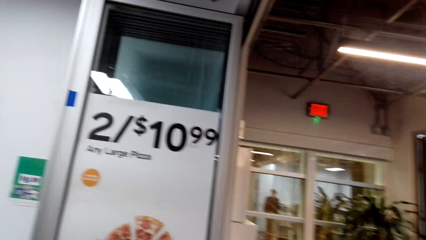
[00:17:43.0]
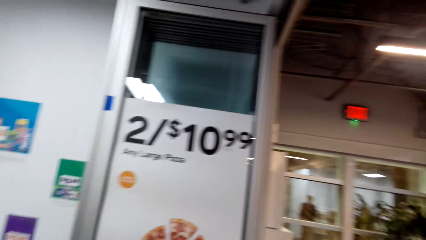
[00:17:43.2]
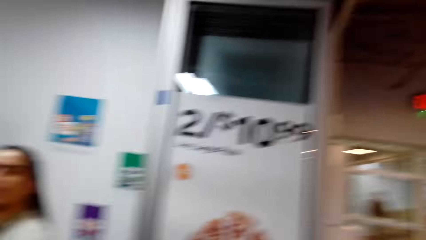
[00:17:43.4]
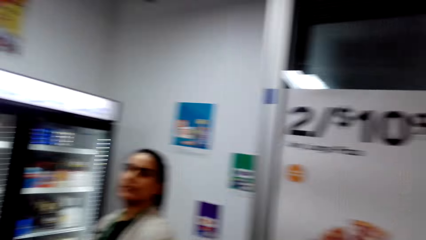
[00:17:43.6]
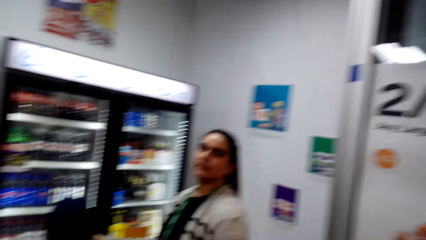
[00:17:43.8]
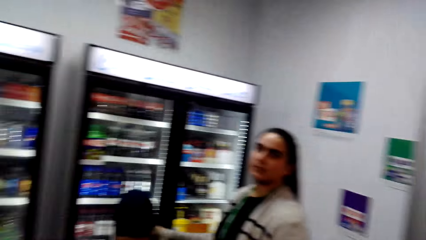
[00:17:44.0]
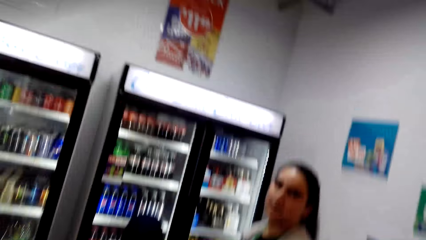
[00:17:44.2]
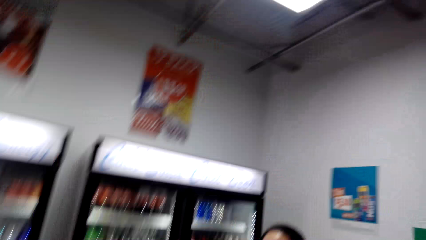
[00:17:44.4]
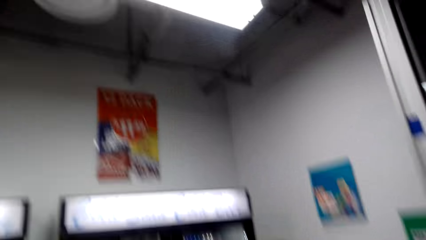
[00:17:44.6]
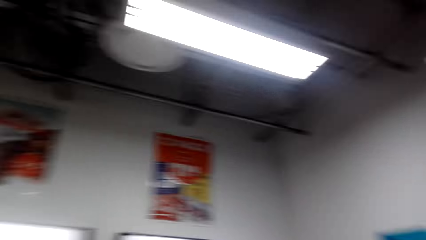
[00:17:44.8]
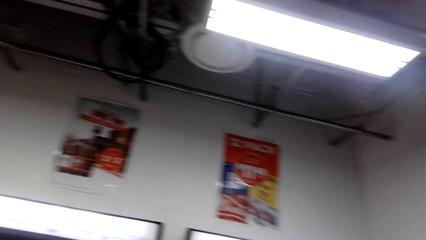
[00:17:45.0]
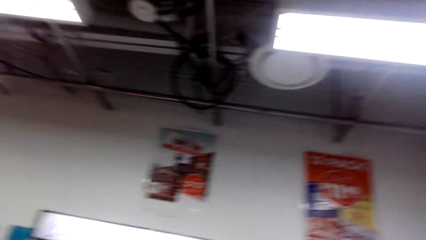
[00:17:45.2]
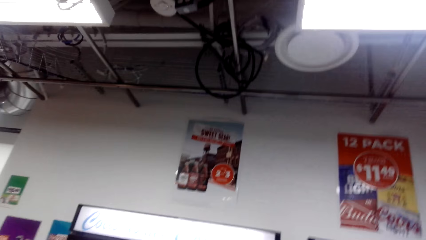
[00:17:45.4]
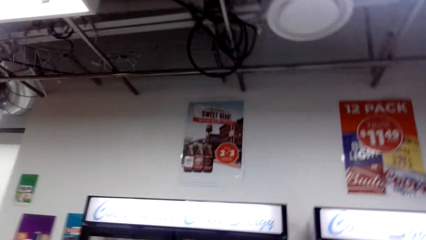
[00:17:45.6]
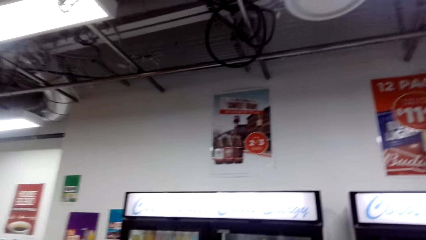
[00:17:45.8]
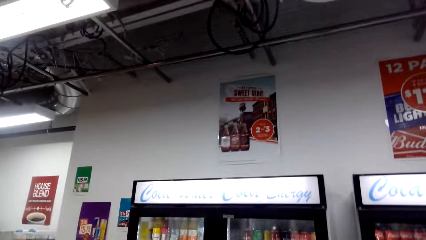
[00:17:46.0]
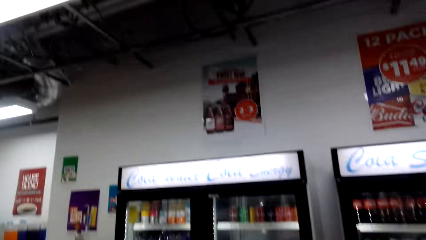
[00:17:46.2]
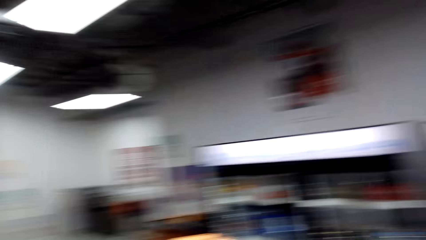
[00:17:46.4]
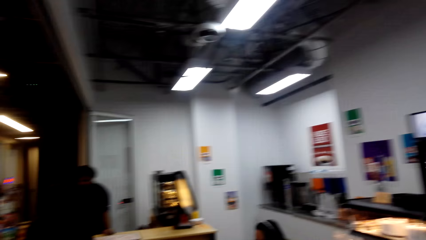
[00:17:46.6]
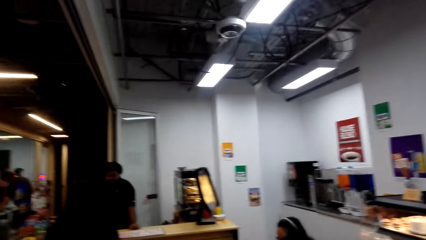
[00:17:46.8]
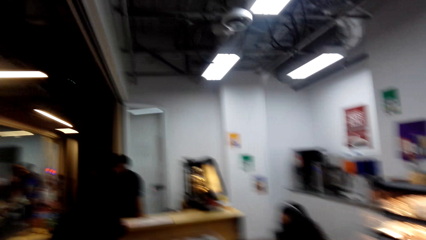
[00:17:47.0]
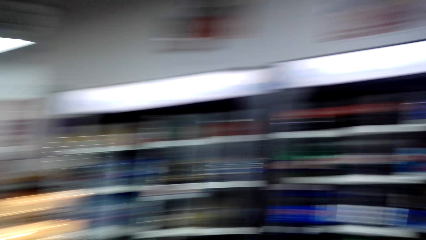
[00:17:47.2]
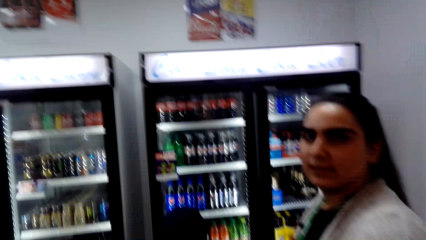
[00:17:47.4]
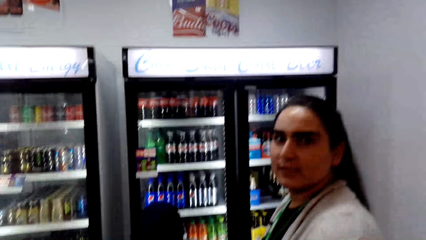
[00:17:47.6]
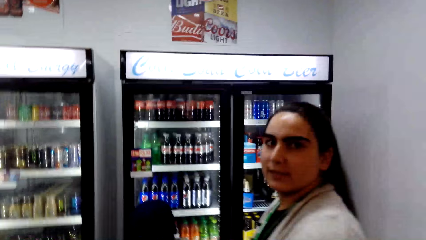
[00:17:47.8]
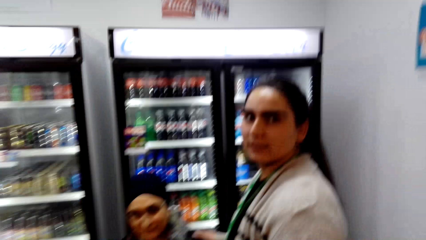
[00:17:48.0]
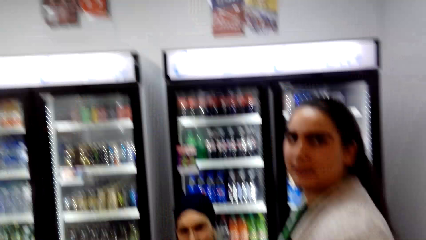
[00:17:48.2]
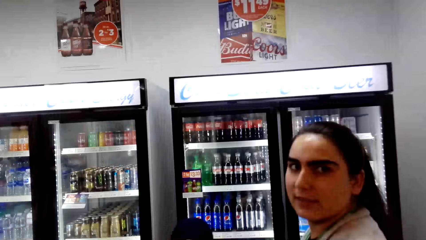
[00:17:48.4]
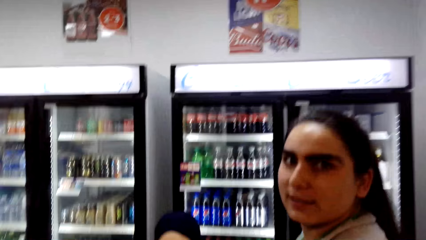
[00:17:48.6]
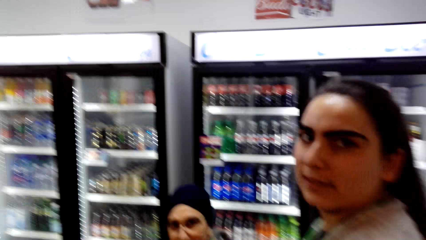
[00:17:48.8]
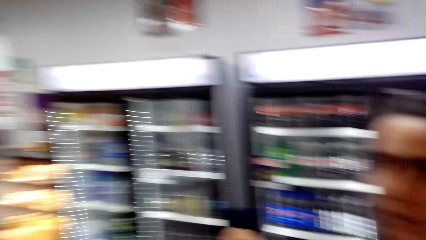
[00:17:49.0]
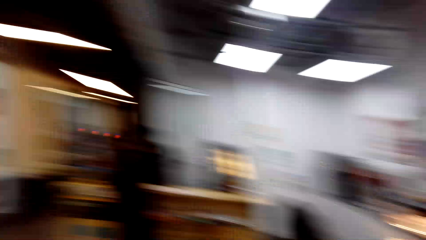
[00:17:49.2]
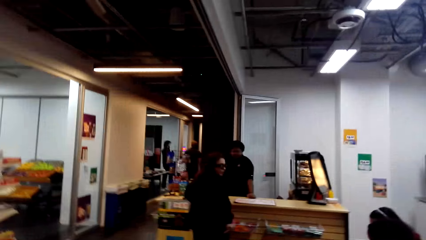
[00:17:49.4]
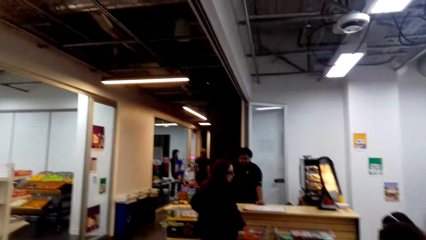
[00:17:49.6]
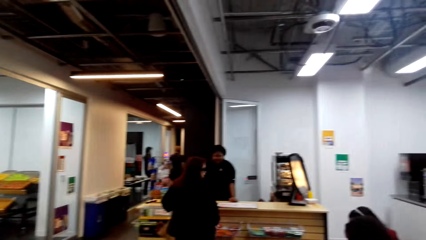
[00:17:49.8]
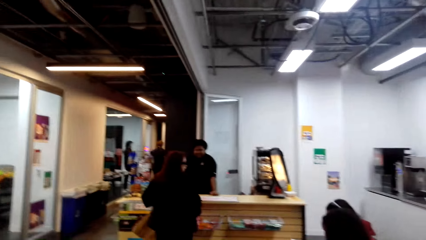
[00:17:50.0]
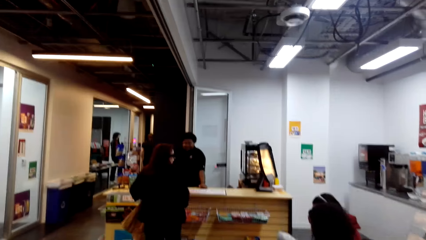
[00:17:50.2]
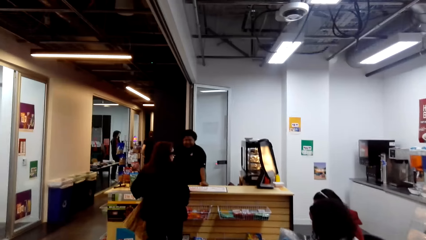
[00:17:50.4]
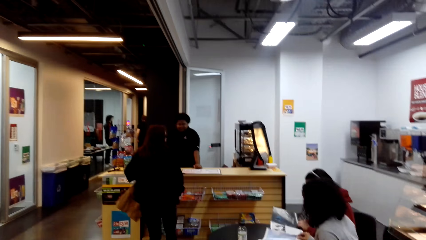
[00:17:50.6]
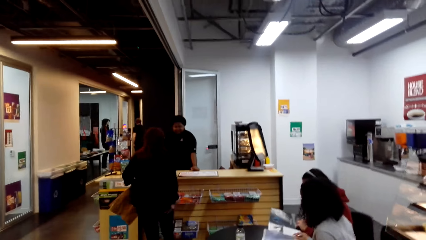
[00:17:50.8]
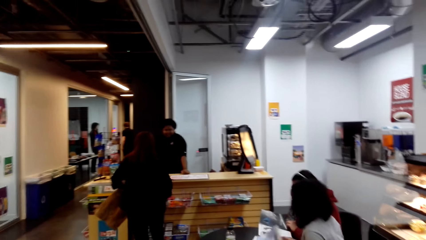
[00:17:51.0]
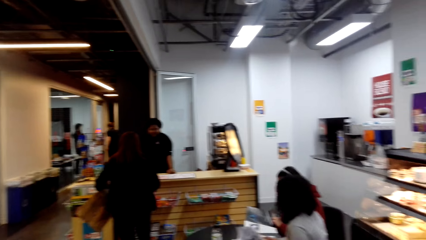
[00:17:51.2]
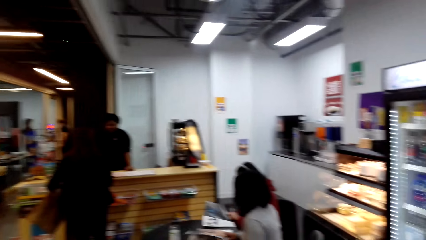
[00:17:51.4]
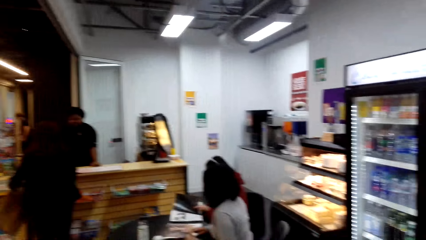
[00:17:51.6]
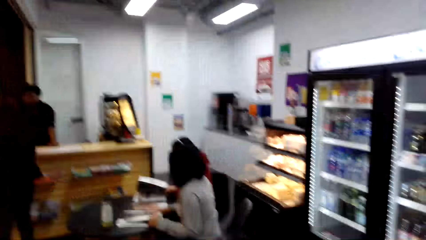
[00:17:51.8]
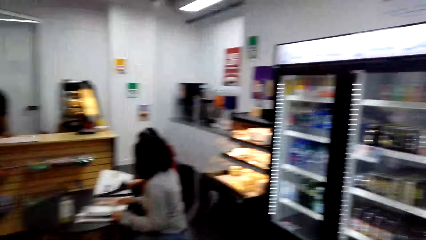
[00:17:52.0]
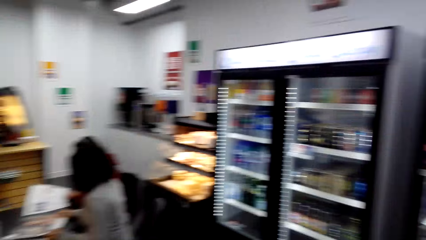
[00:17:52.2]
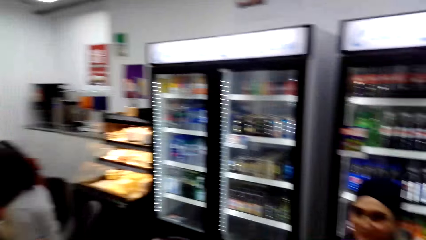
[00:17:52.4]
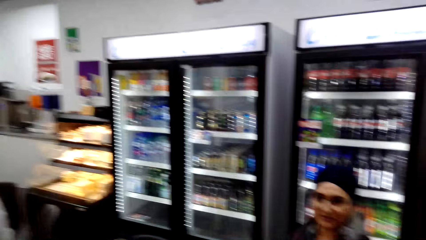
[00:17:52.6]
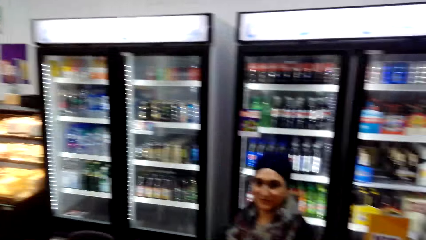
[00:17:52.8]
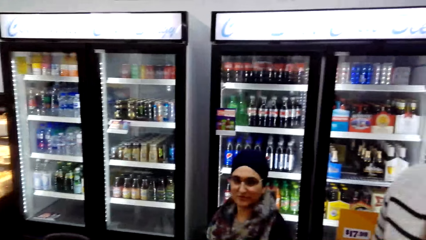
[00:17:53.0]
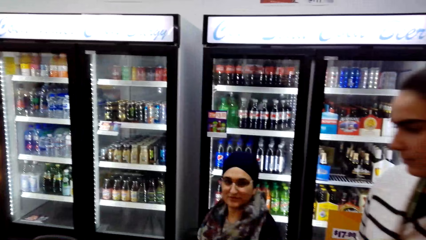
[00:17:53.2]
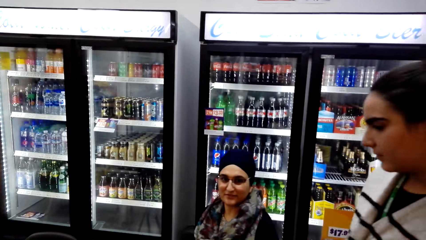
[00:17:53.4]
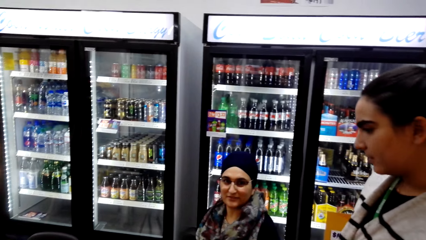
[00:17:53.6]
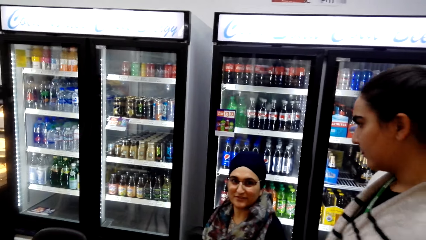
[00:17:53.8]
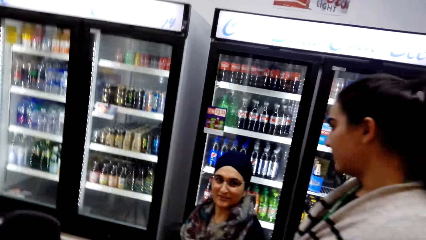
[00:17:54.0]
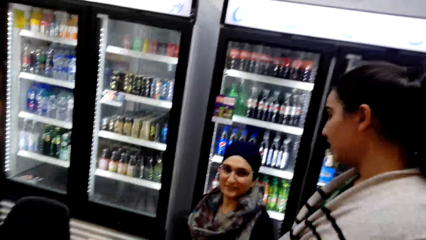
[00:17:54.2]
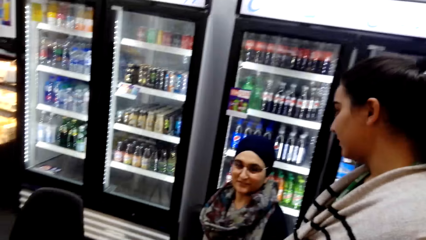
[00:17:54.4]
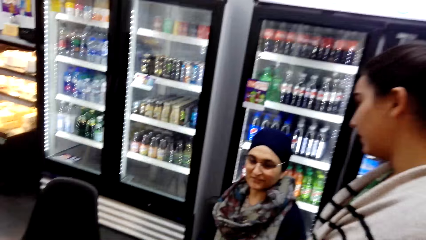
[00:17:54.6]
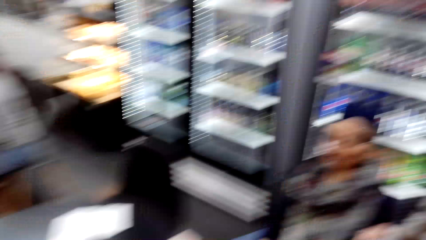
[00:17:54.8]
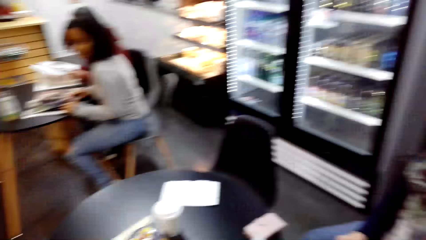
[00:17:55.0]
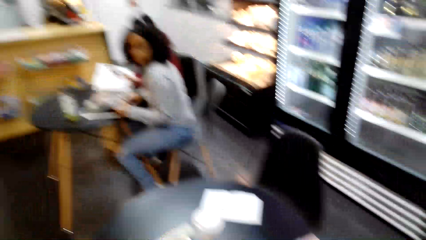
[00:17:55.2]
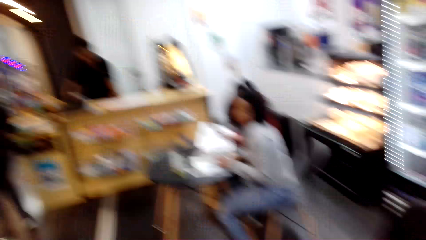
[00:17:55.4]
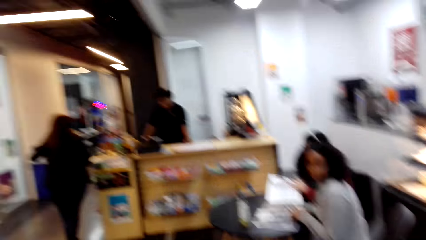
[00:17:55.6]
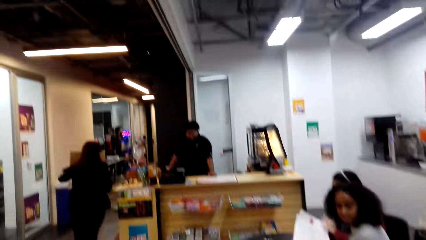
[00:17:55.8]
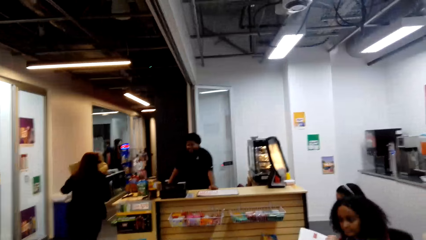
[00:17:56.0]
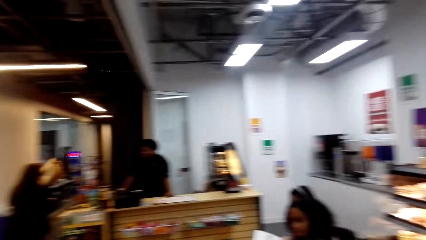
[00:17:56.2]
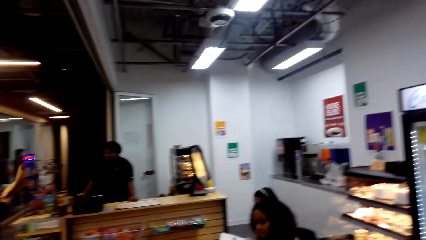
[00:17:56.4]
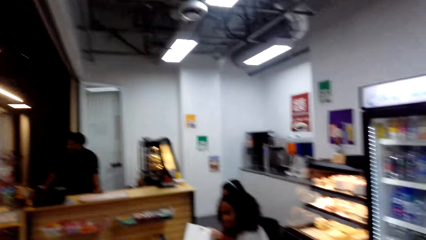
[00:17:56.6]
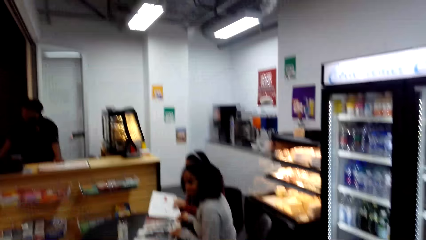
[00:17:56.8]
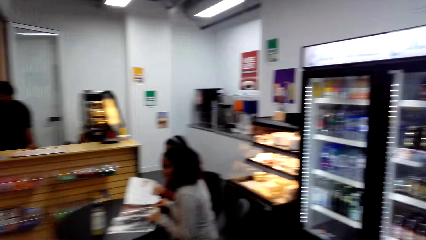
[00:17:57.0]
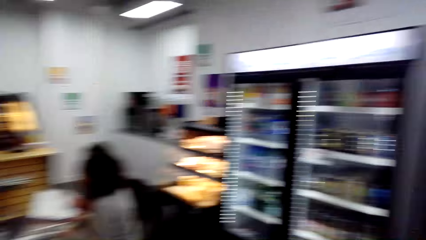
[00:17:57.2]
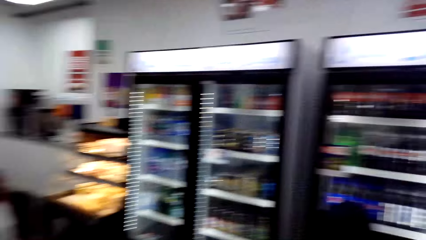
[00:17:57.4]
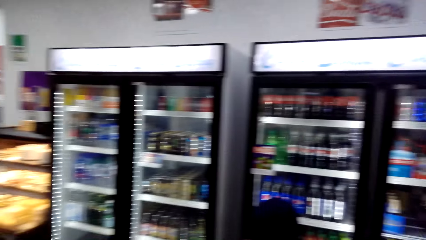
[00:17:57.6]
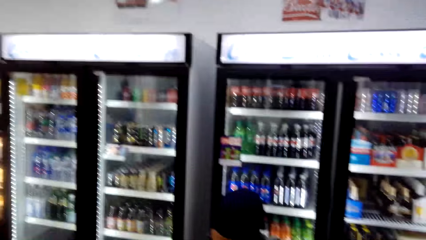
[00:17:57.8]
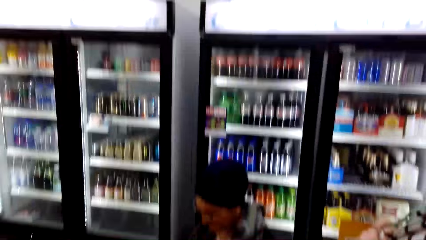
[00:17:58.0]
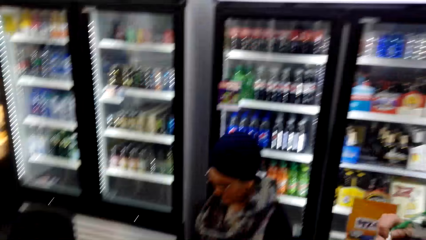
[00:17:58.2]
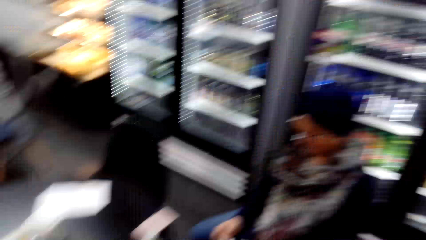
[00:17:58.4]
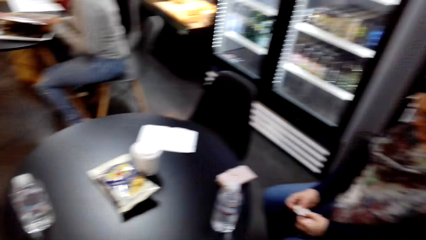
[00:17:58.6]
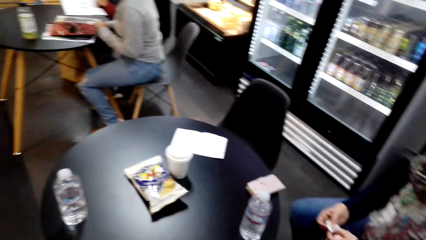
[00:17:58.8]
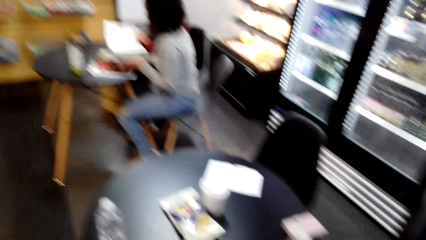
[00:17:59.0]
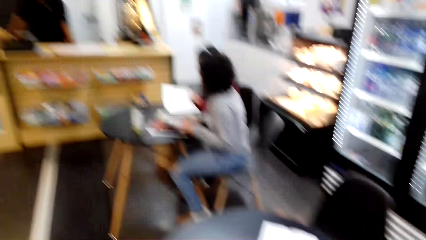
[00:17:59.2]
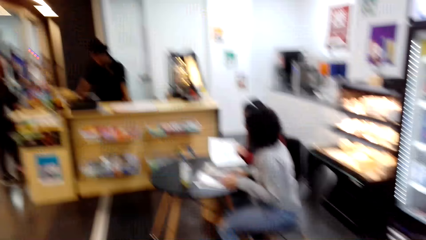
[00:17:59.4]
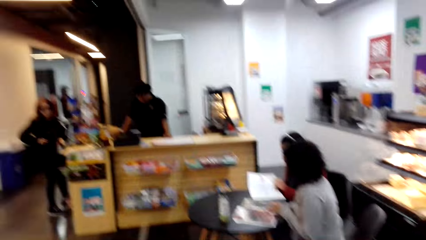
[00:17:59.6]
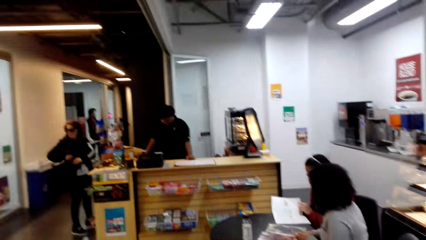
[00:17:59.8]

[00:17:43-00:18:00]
The camera wearer dialogues with a lady.
